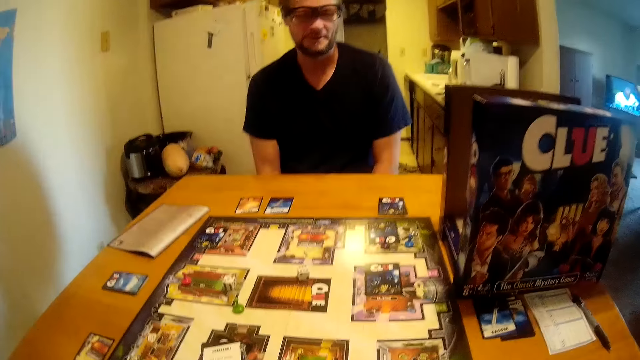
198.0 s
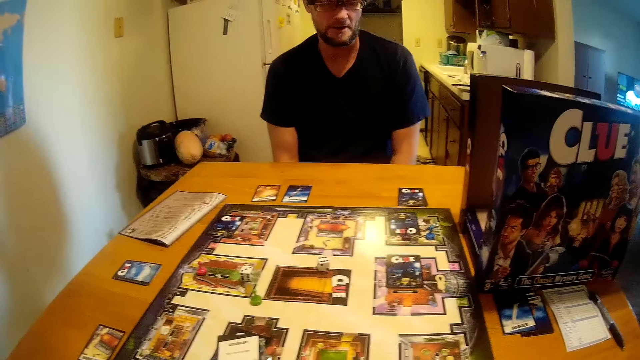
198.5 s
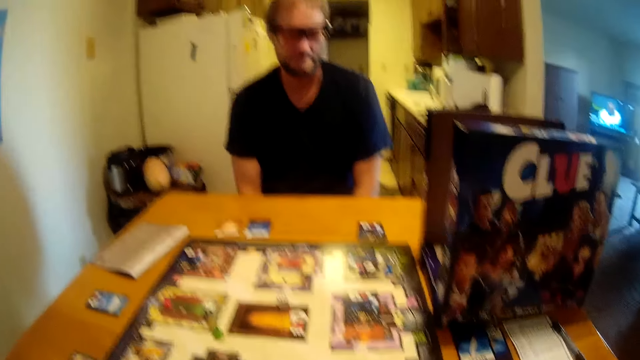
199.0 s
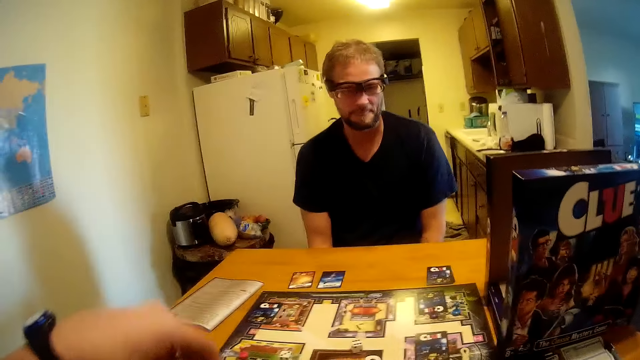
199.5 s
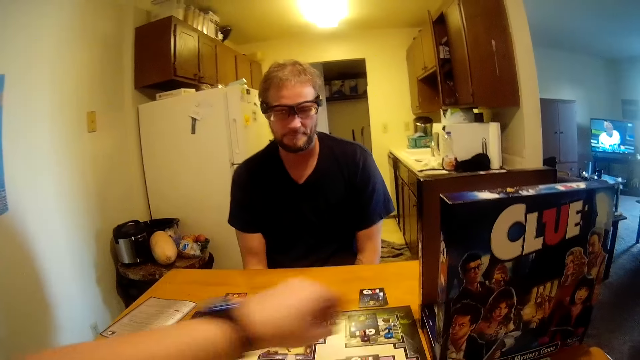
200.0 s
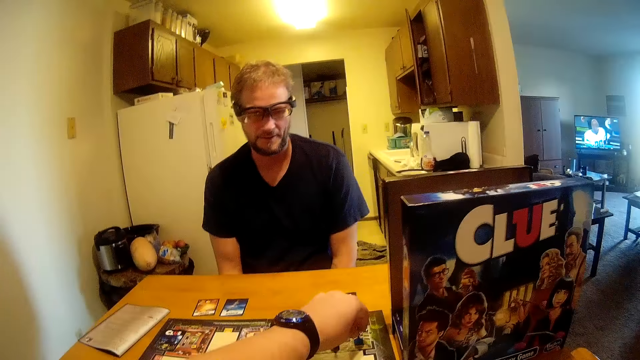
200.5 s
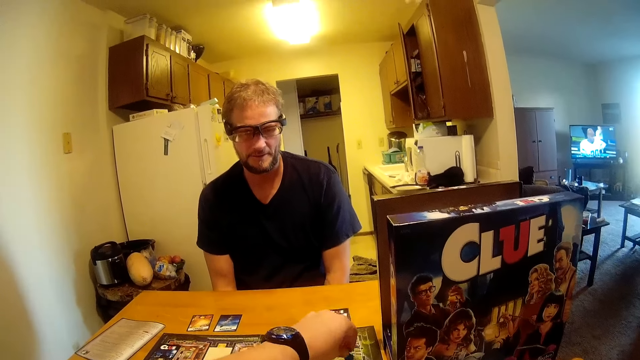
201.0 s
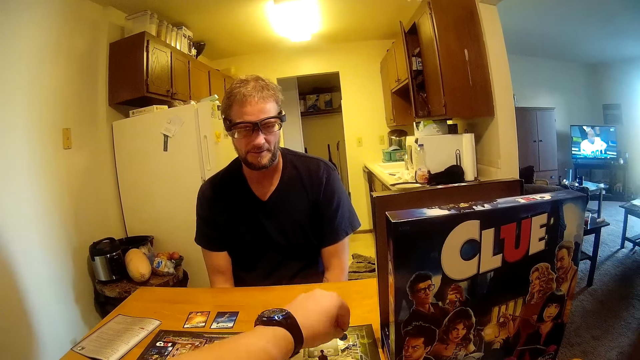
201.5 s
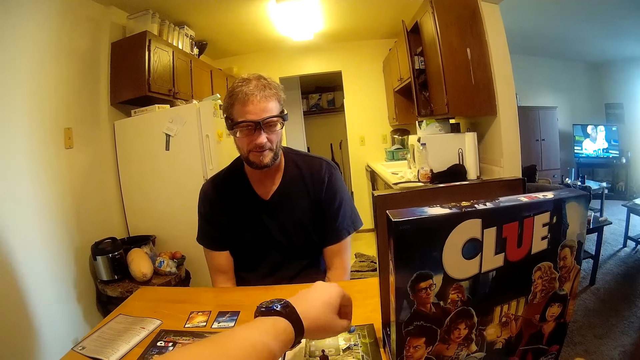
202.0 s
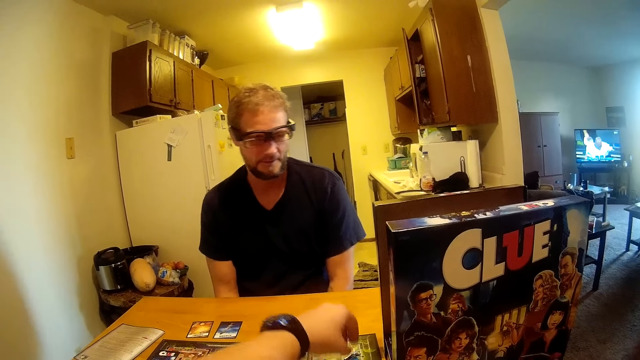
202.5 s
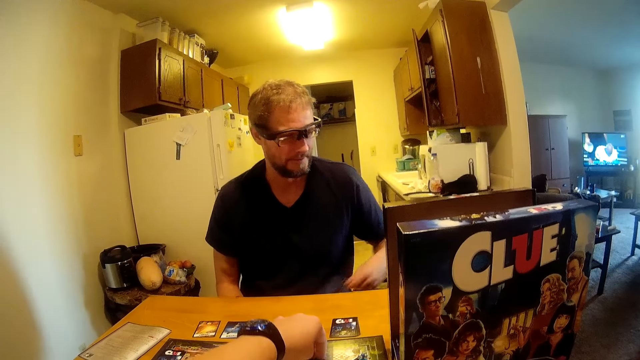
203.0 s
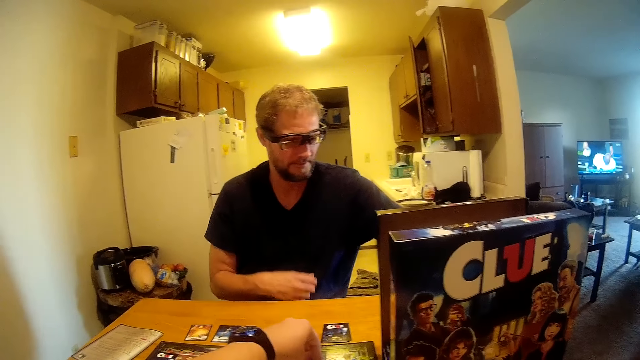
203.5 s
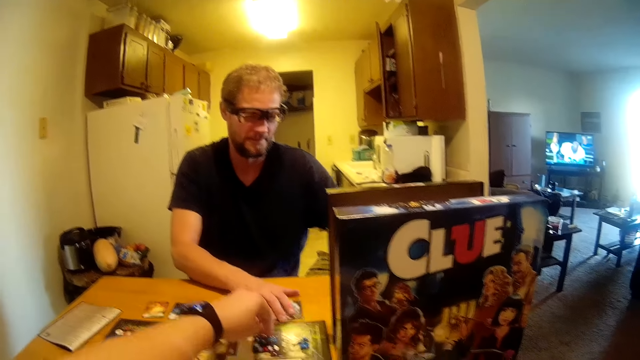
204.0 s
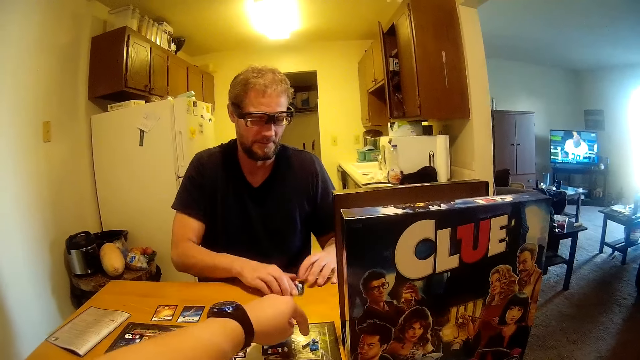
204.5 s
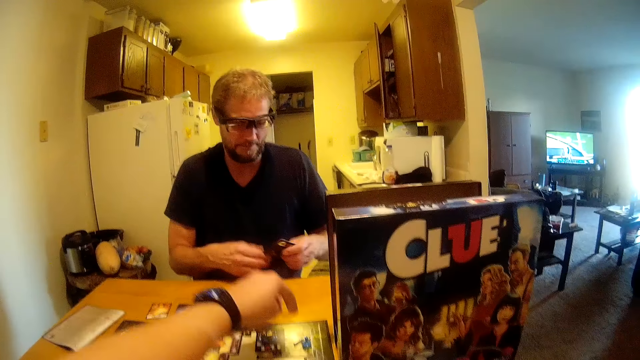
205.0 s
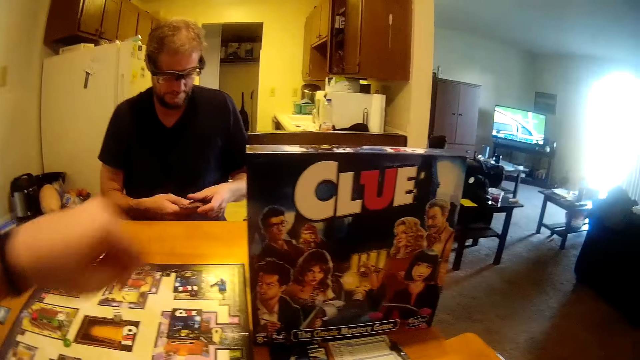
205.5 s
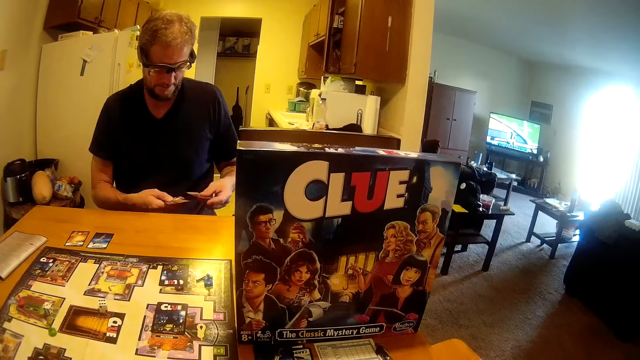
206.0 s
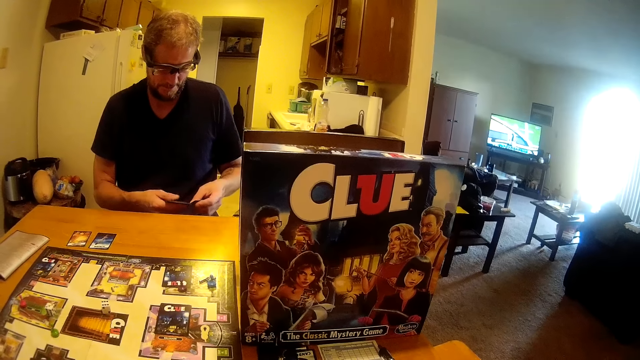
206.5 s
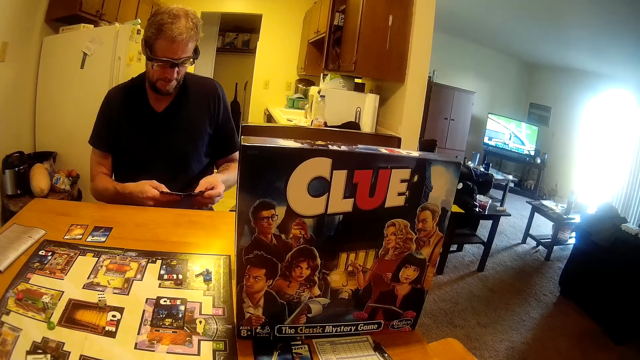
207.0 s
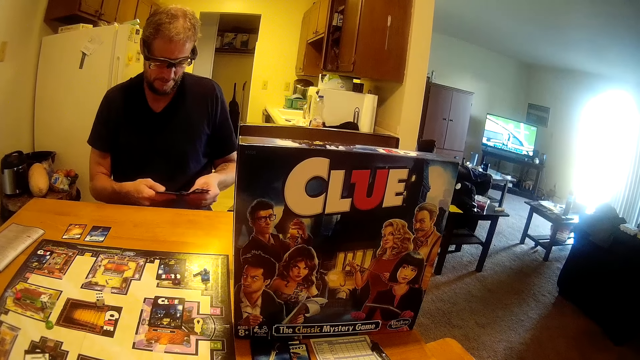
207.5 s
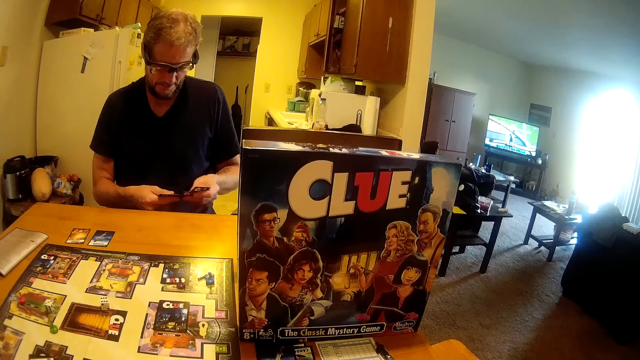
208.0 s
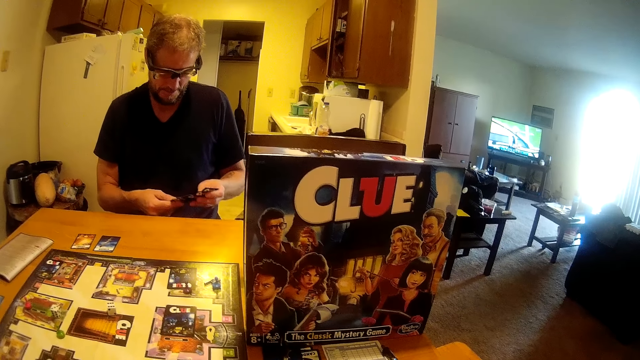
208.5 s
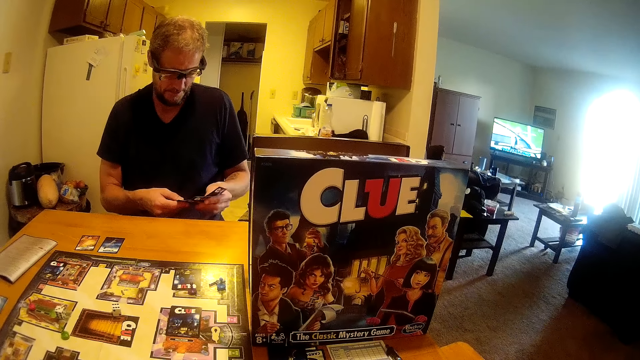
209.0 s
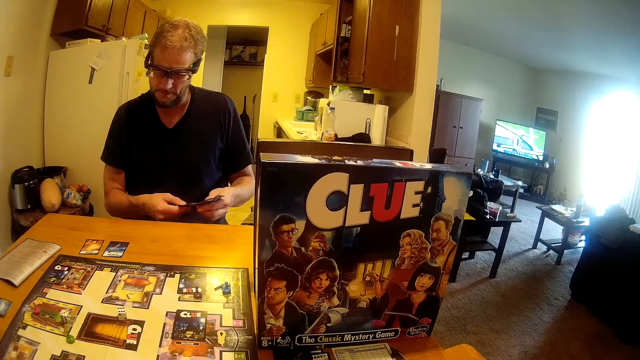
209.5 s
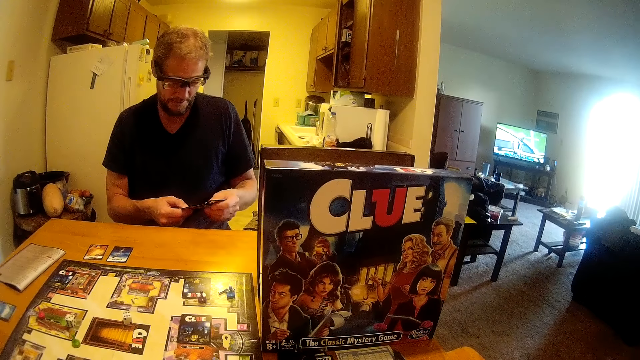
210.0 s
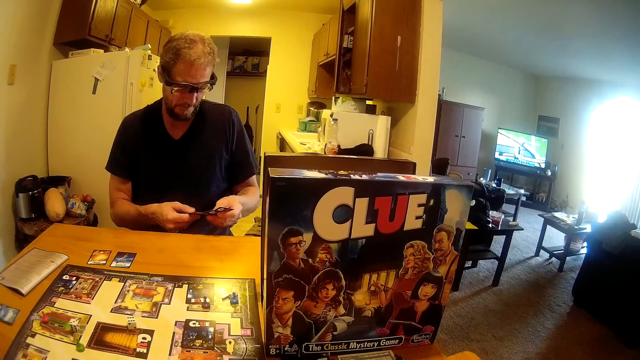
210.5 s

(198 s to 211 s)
The camera wearer moves a game seed or dice on the board game with his left hand. He picks up the dice on the board. He adjusts a card on the board game with his left hand. The man picks some cards on the table with his hands. The man scans through the cards in his hands. The man arranges the playing cards.

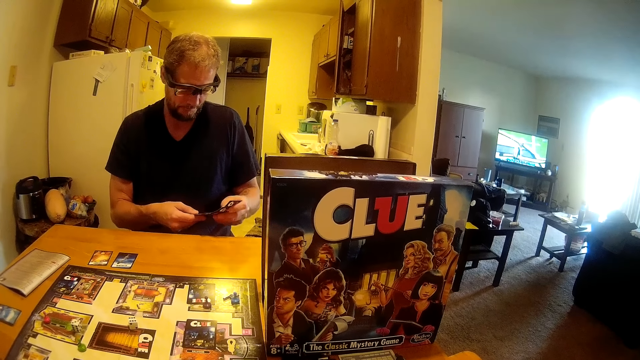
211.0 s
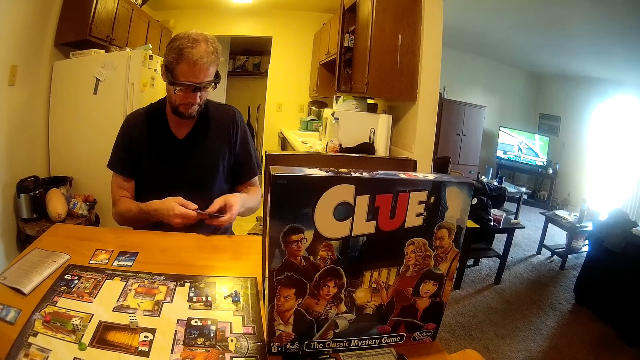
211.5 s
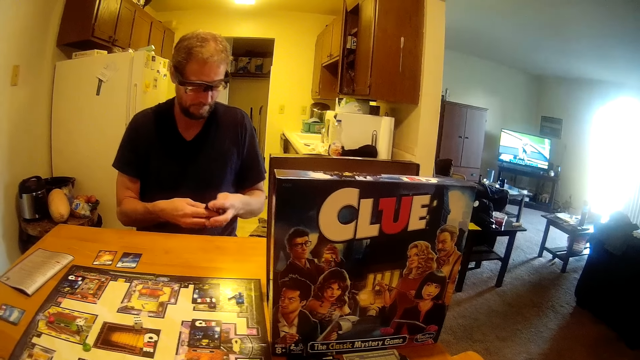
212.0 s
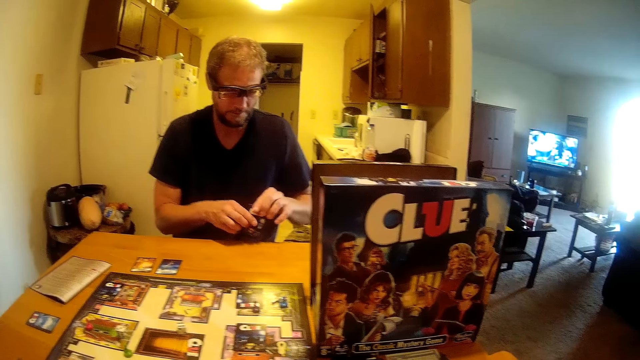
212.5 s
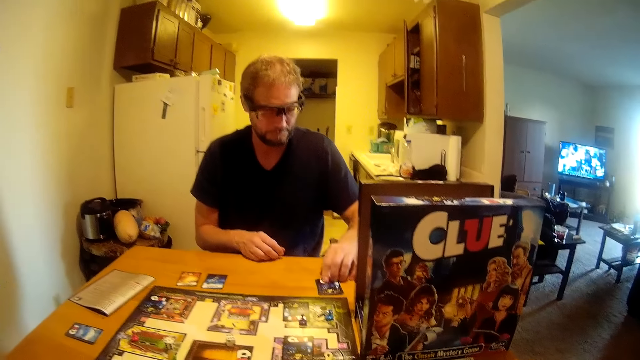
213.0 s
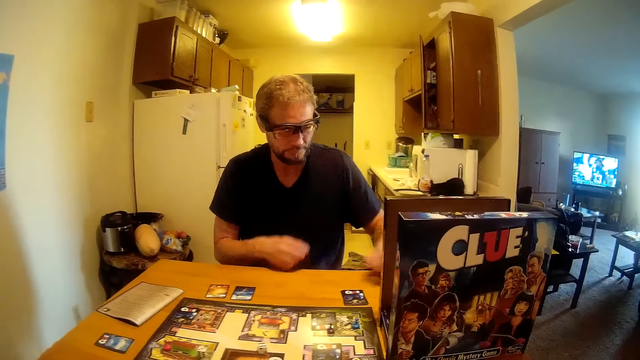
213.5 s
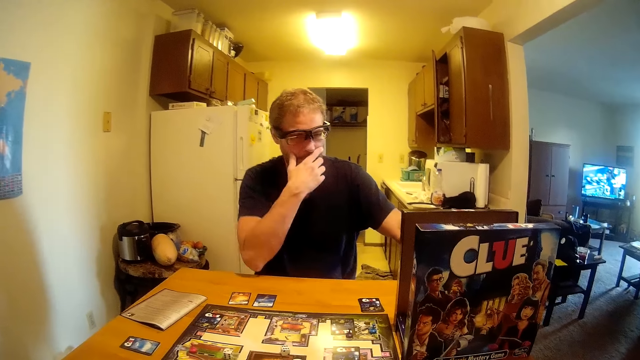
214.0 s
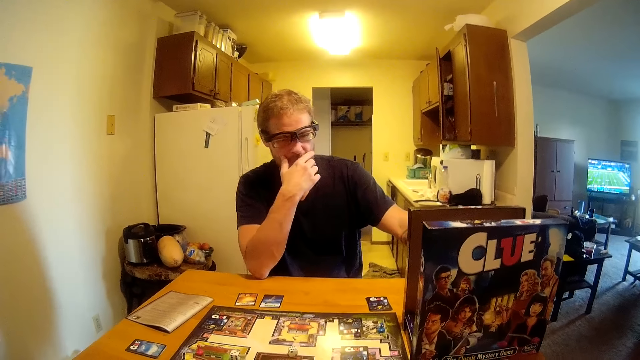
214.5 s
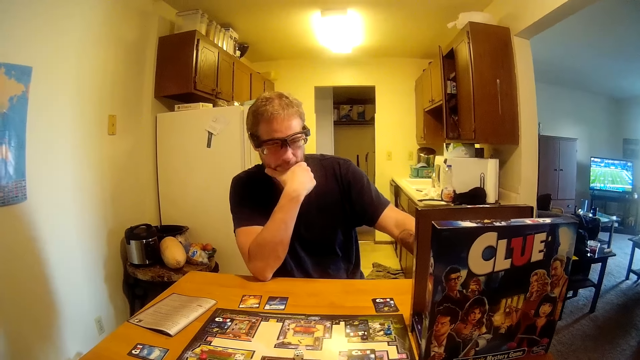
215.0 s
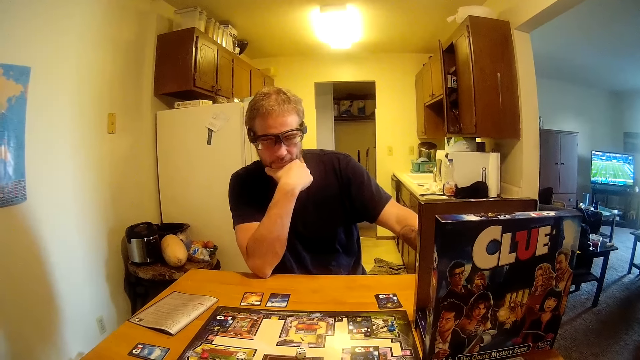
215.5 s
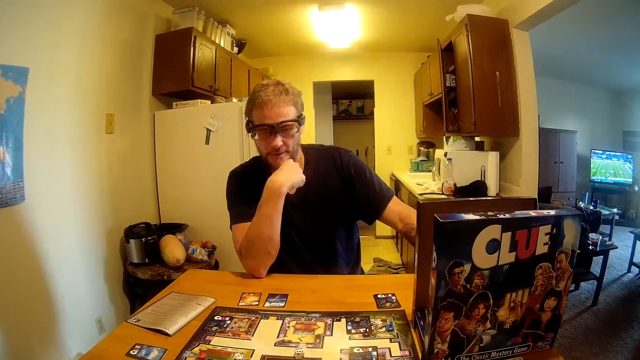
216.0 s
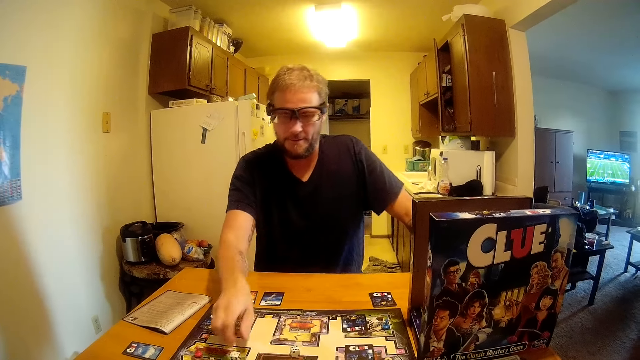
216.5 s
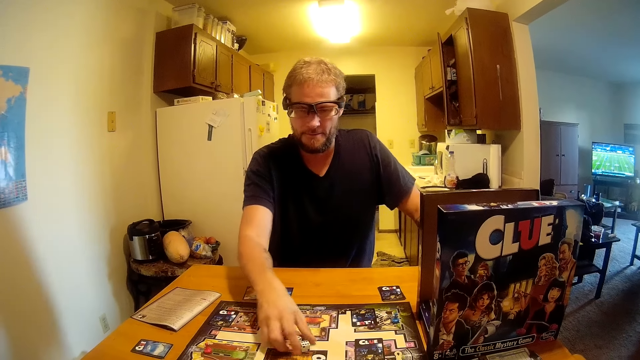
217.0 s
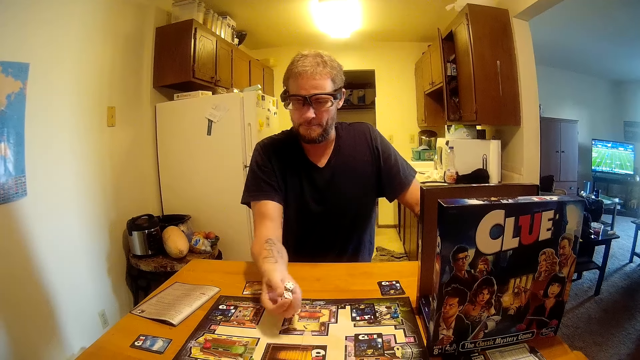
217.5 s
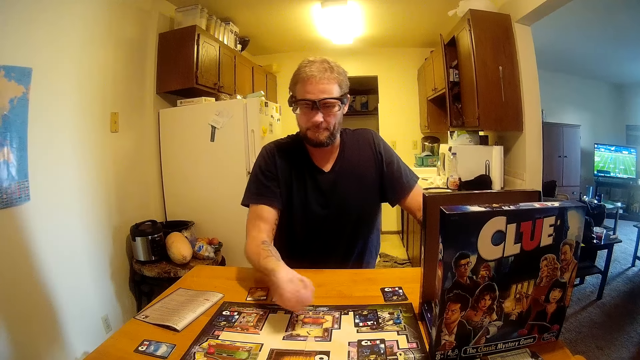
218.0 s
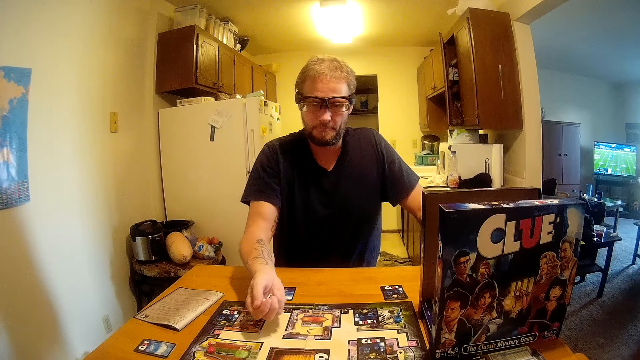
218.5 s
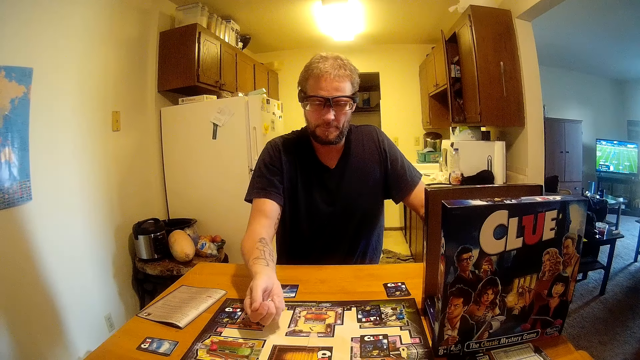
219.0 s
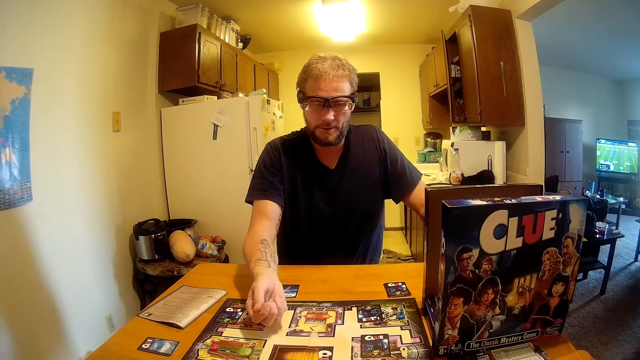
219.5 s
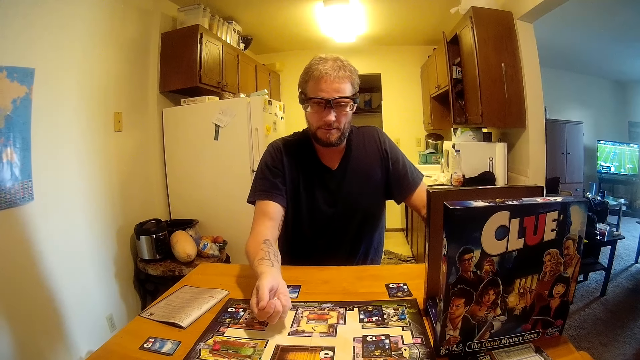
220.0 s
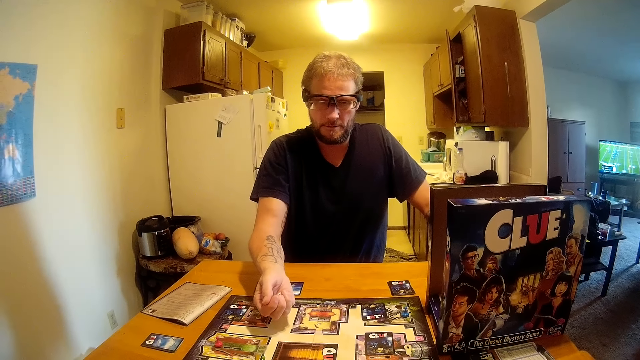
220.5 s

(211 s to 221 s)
The man drops the cards in his hand on the table. The man picks the dices on the board game with his left hand. The man shakes the dices in his hand. The man tosses the dice.
